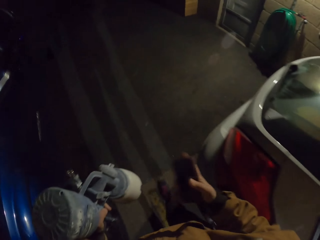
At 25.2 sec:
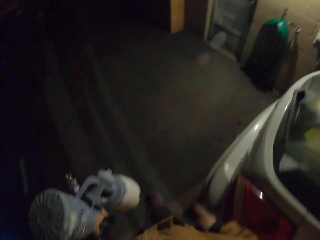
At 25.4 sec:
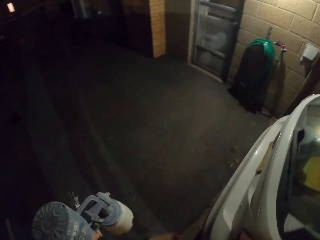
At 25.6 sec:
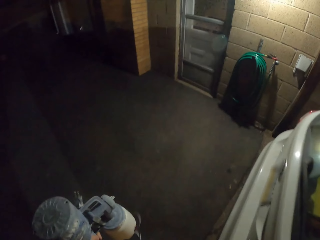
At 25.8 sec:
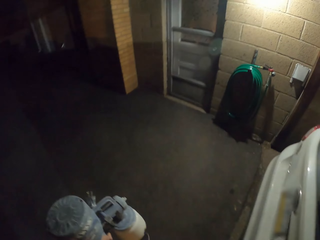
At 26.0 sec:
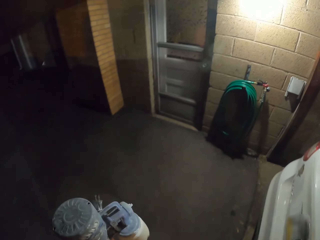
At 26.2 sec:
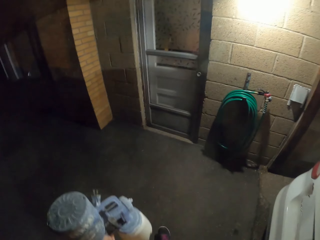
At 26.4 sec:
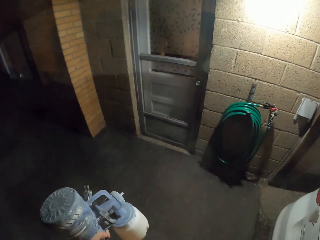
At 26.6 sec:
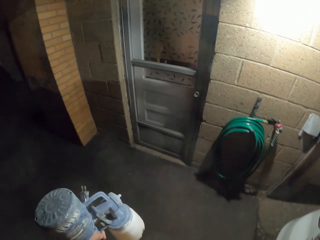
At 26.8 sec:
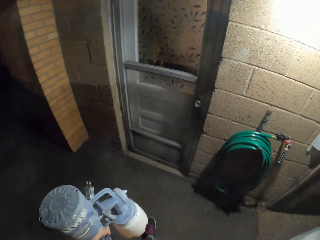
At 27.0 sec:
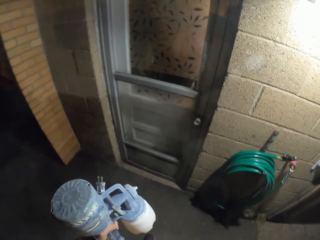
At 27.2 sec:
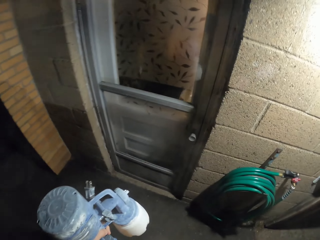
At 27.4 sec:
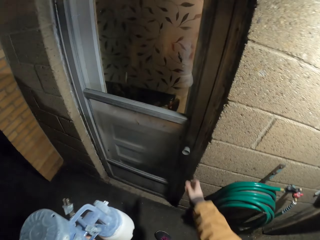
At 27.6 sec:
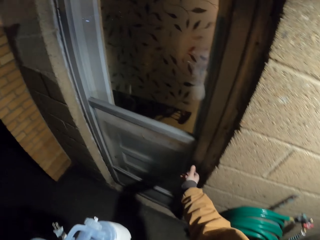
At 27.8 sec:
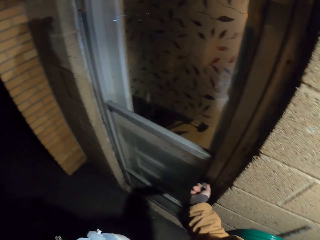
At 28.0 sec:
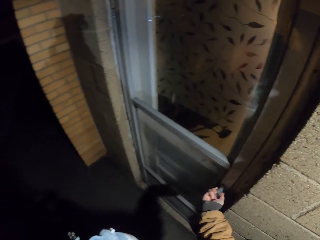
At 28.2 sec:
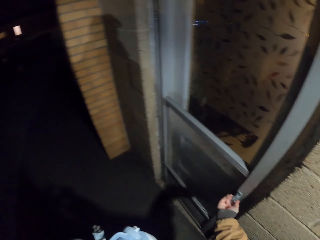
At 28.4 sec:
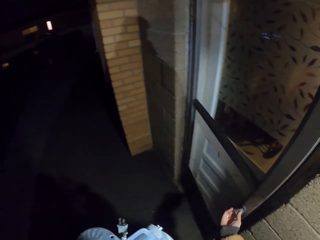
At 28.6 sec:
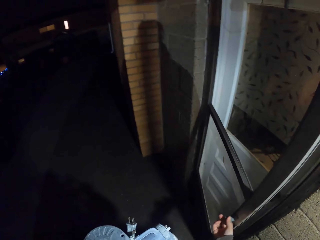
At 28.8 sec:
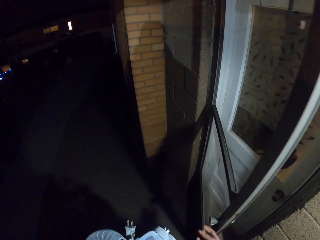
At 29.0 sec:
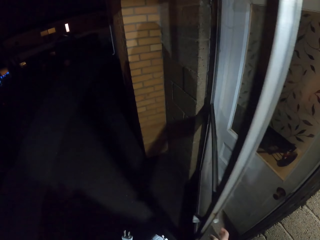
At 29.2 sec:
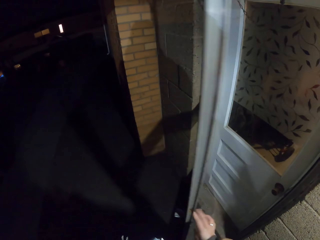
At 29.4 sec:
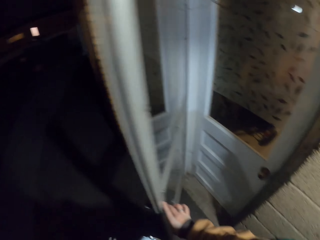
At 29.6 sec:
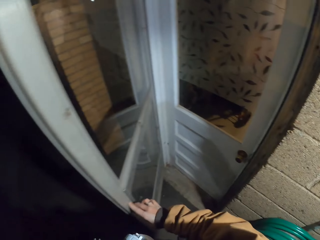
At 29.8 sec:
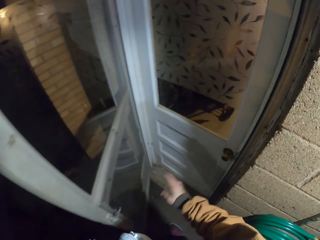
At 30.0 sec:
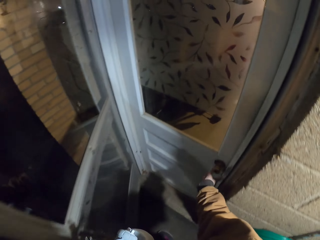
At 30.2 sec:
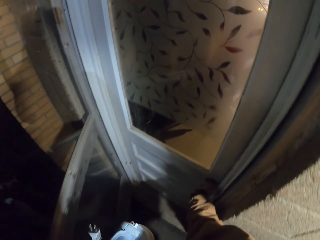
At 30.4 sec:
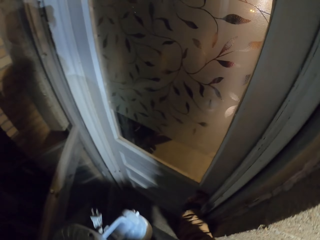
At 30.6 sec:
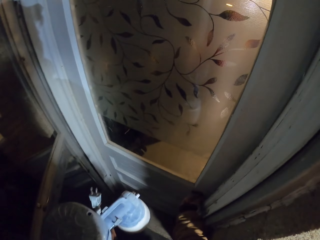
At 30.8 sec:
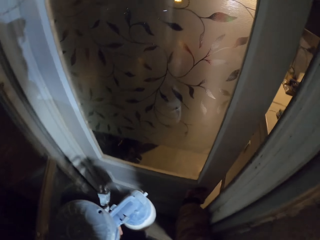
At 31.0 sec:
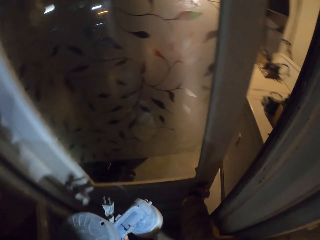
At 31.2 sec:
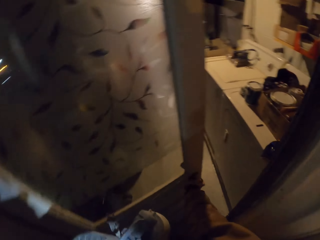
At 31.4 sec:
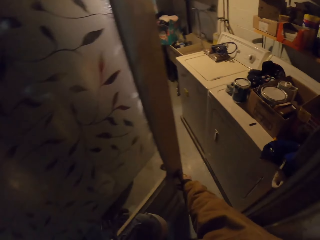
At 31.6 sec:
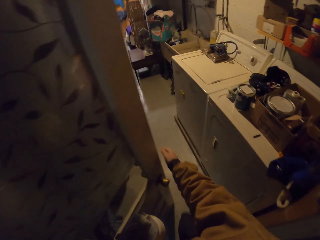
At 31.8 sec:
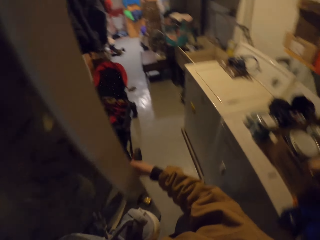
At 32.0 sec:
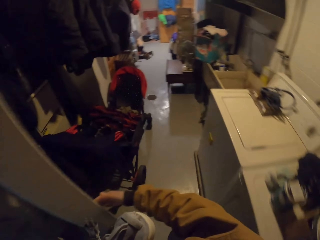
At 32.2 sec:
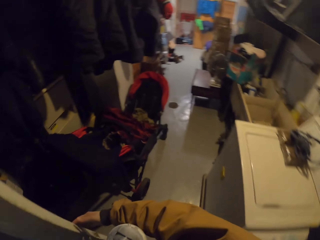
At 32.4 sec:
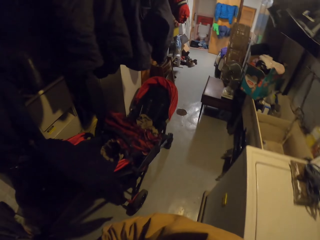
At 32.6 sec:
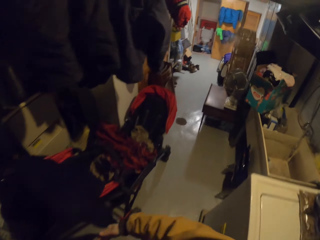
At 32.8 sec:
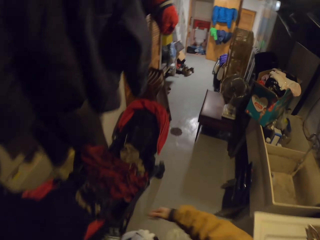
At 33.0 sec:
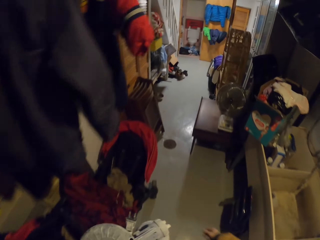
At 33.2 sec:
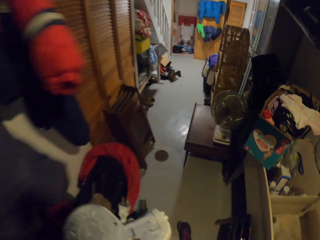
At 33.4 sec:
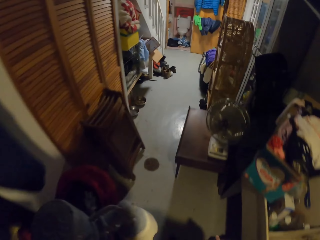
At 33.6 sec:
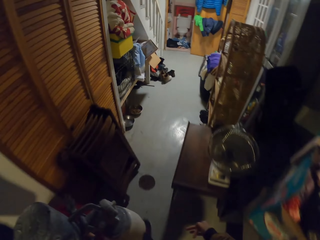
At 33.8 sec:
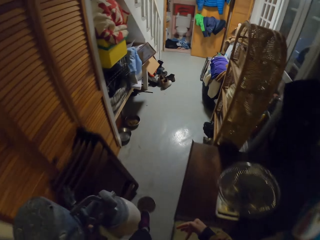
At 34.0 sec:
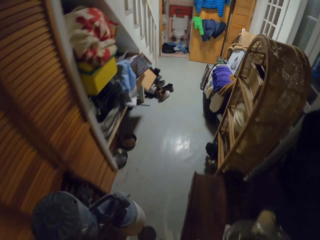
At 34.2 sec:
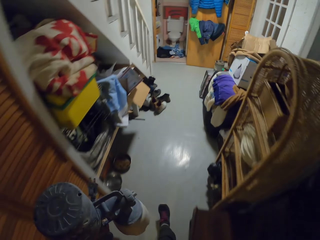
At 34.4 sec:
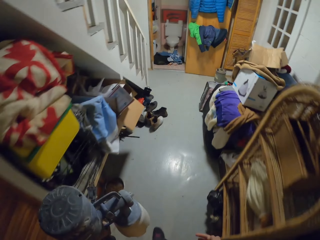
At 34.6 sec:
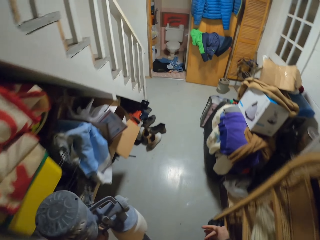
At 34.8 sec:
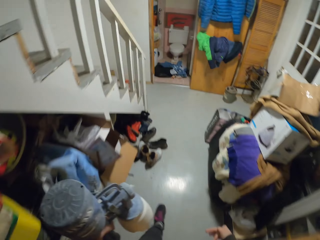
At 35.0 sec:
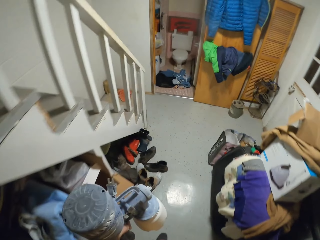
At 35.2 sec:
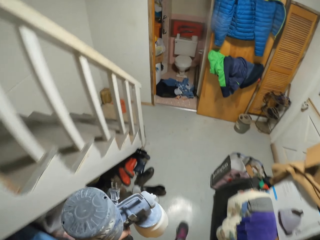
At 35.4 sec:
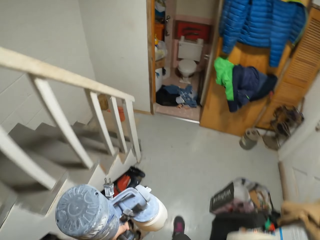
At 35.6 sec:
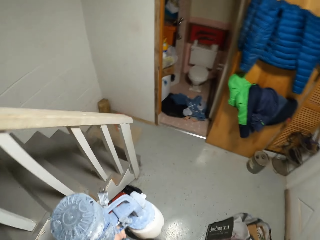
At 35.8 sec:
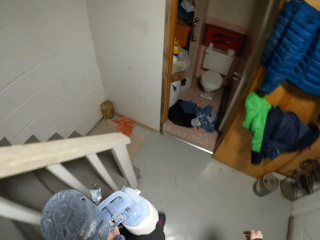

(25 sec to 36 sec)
The camera wearer places a phone in the pocket. They open the door. They open the door again.

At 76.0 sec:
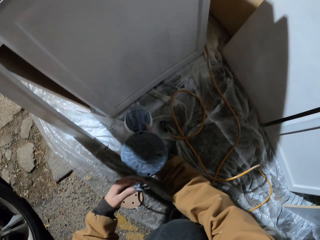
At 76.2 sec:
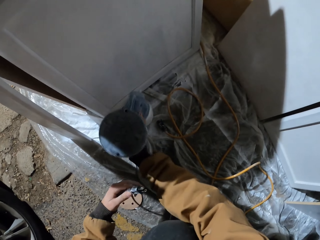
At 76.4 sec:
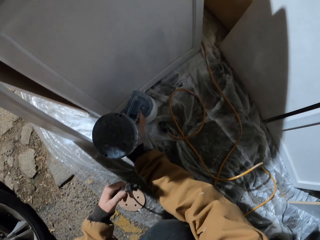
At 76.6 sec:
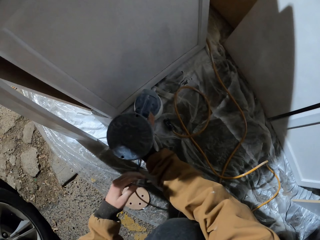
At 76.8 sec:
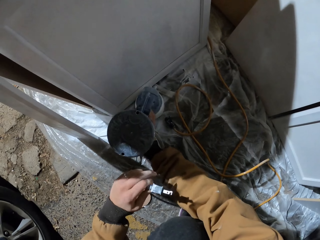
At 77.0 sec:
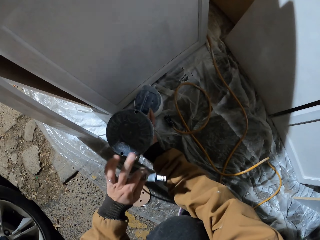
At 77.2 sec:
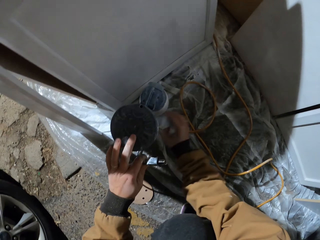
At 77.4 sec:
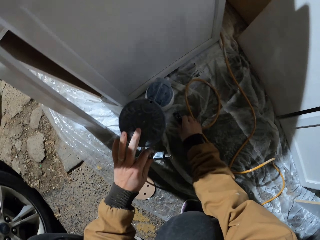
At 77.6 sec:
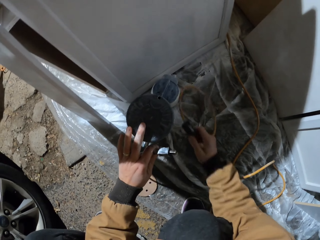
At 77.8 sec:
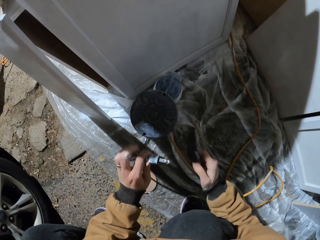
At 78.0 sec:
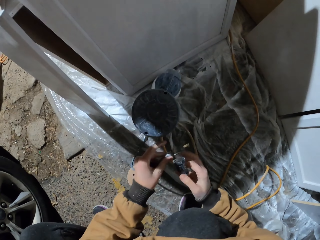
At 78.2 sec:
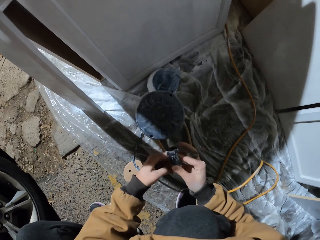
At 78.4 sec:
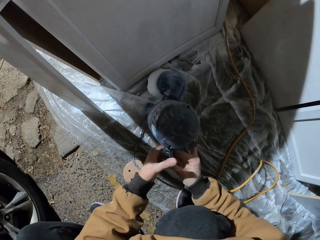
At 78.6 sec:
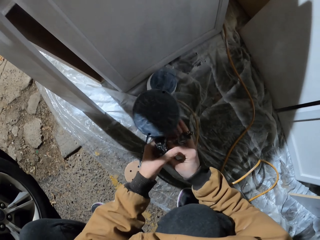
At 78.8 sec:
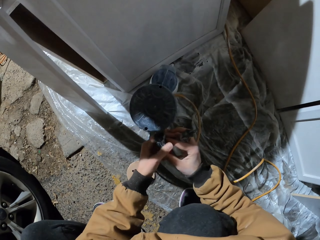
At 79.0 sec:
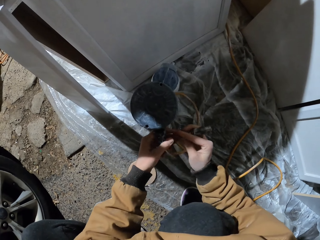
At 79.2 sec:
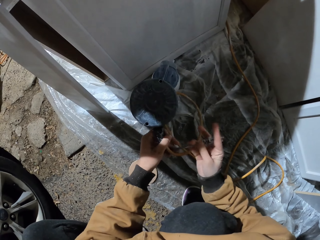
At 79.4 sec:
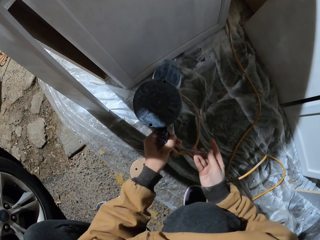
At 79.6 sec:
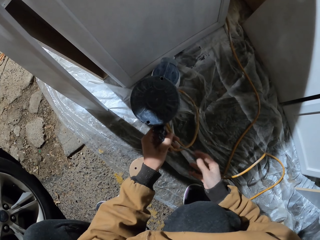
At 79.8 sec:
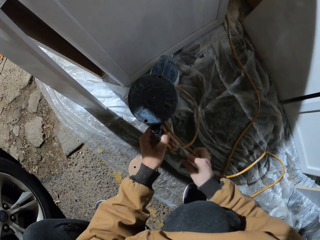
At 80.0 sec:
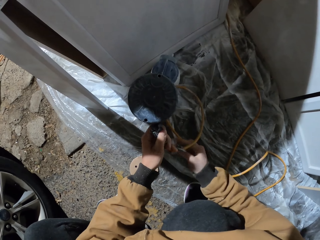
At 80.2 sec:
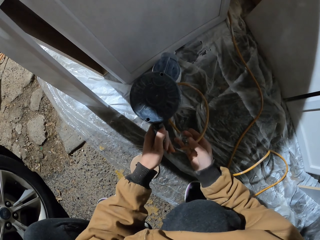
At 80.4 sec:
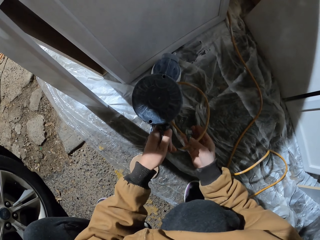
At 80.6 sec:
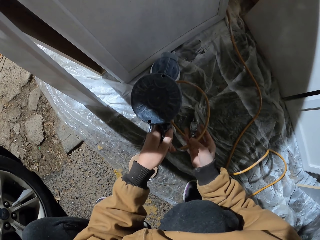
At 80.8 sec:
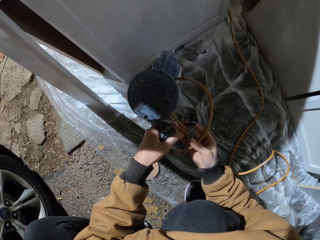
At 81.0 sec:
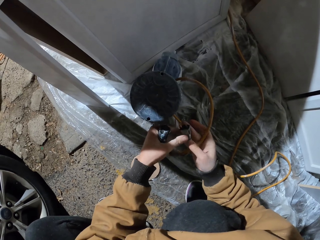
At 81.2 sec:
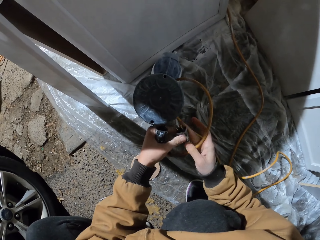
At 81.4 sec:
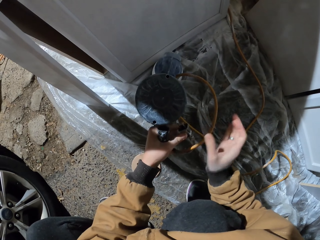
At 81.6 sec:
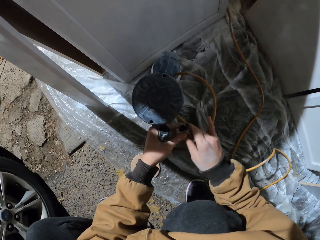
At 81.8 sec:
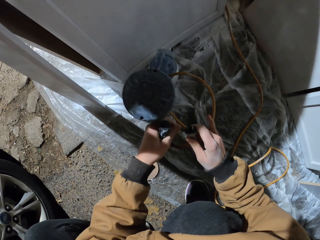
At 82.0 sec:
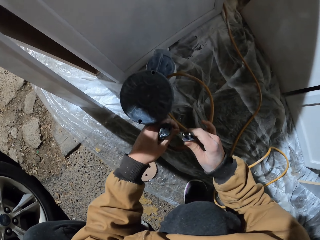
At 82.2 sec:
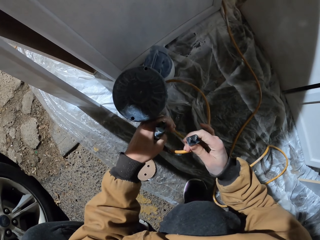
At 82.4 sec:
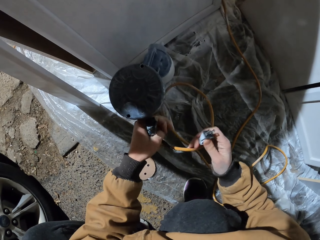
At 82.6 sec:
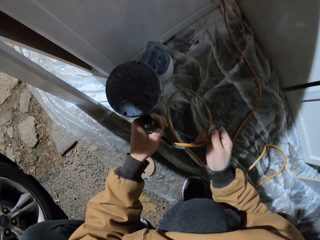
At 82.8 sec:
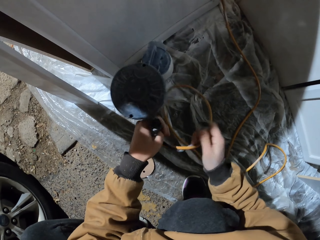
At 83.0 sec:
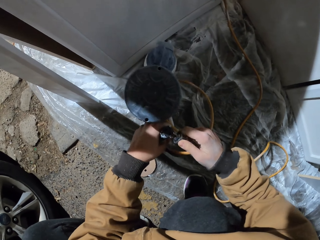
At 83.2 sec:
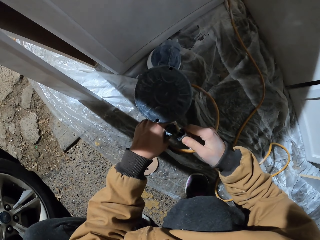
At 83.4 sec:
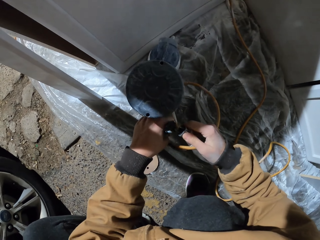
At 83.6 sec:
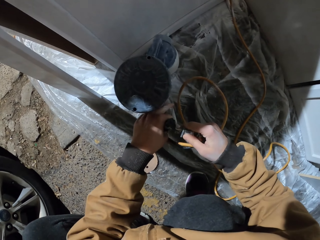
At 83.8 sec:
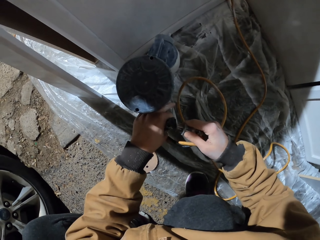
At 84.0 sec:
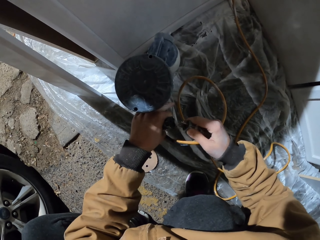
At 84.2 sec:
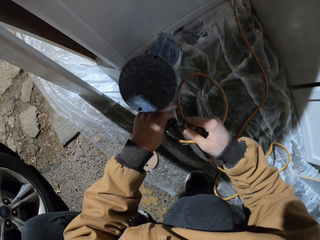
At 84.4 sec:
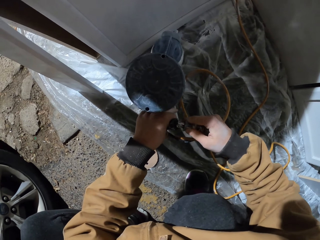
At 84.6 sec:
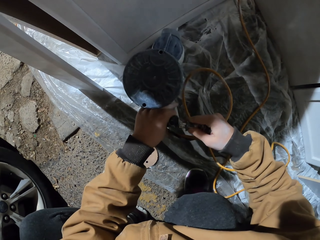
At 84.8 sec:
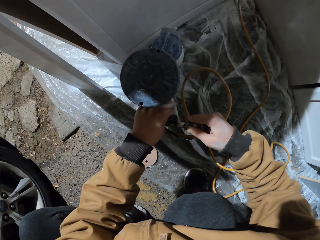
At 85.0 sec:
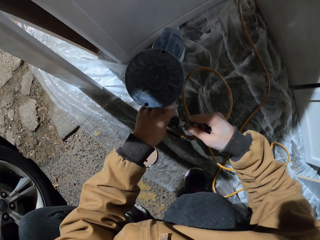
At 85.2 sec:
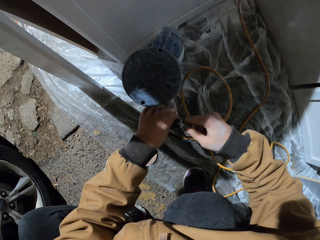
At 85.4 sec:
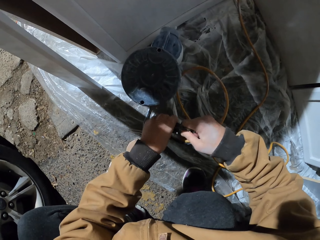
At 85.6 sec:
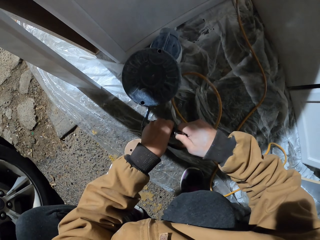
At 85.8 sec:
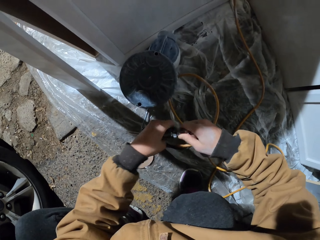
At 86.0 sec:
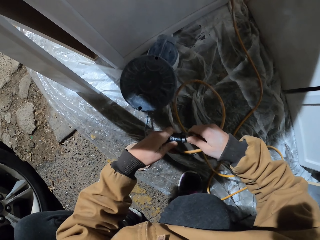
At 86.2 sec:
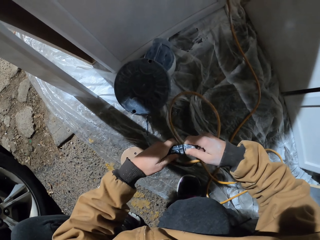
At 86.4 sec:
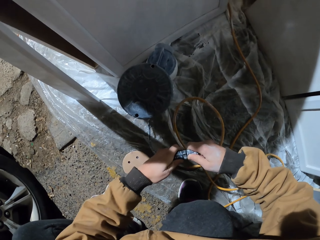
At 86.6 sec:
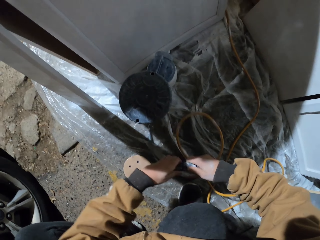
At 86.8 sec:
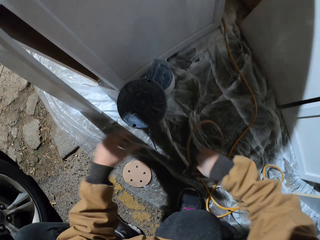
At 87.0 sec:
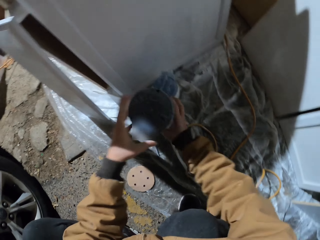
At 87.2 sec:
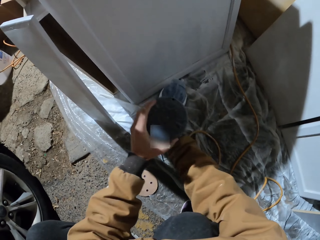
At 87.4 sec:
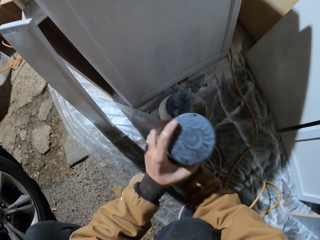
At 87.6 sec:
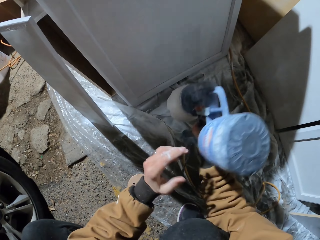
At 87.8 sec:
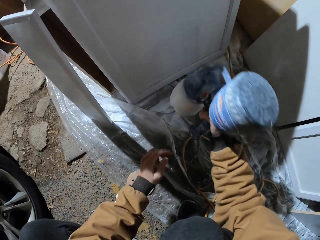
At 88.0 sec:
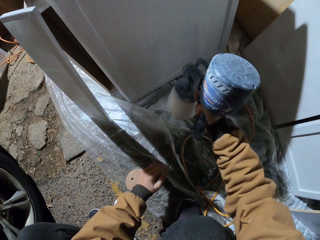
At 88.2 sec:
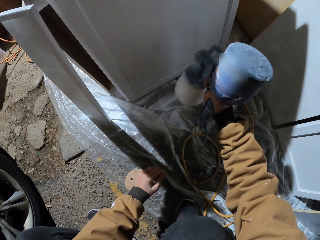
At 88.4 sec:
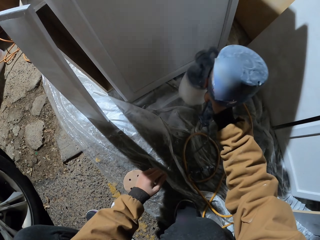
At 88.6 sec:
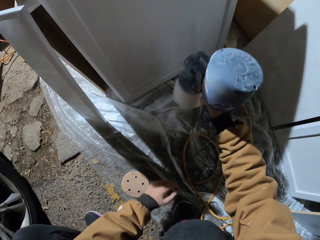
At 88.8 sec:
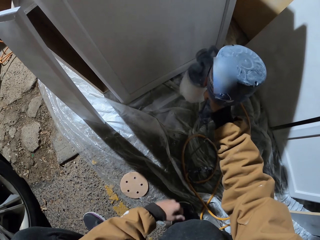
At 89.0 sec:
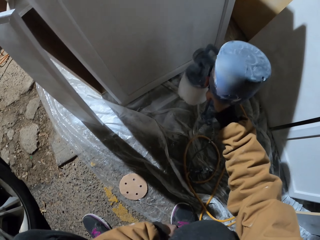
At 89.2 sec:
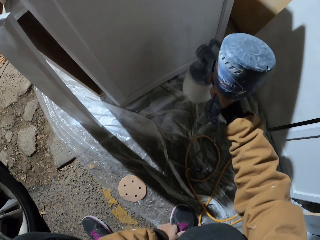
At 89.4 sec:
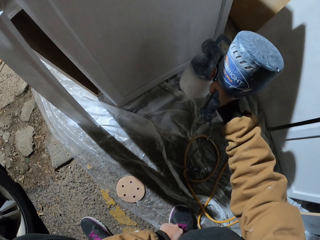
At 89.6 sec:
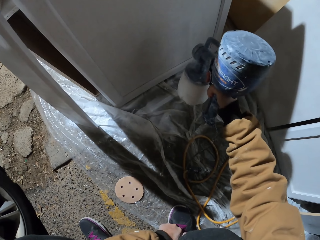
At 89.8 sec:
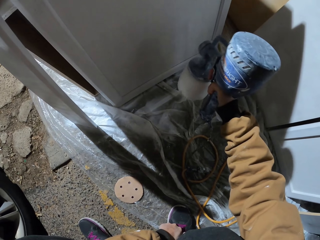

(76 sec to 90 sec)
The camera wearer picks up a fuse plug. He fixes a fuse on the socket with his hand. He connects the paint spray gun. He picks up the sprayer gun. He sprays paint on wood furniture with the spraying gun.
